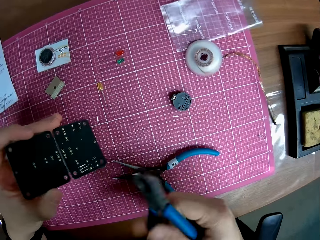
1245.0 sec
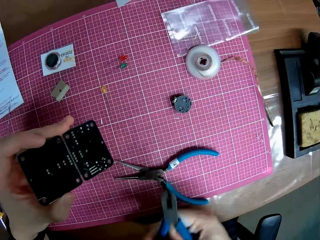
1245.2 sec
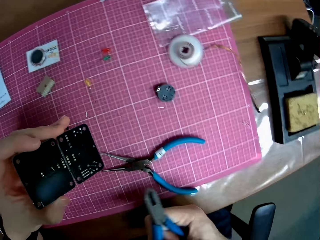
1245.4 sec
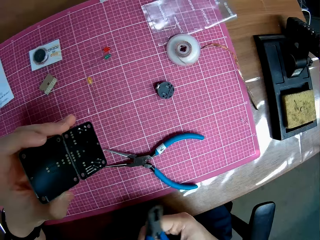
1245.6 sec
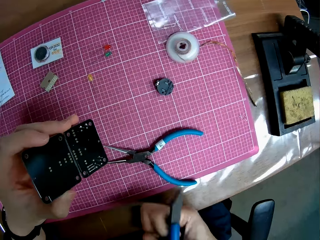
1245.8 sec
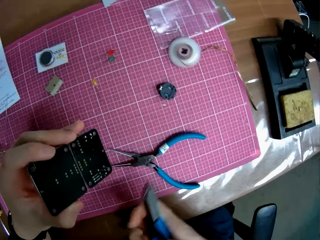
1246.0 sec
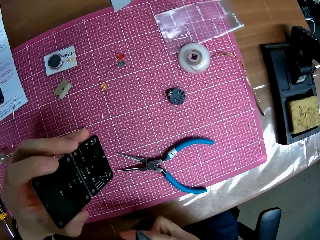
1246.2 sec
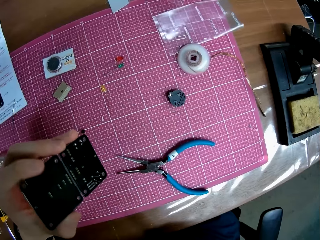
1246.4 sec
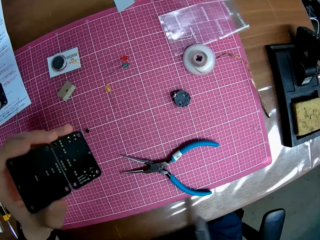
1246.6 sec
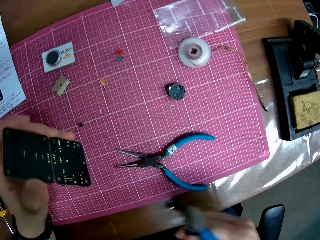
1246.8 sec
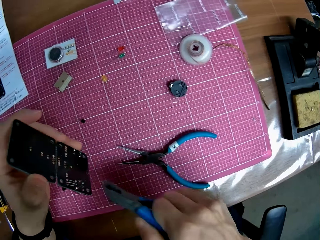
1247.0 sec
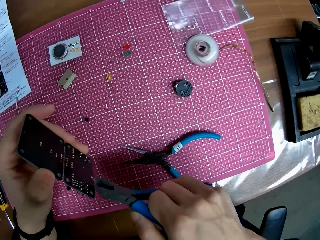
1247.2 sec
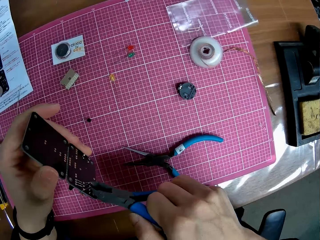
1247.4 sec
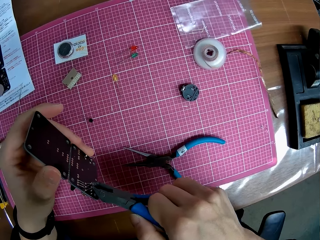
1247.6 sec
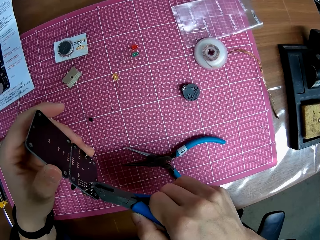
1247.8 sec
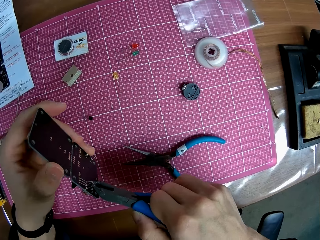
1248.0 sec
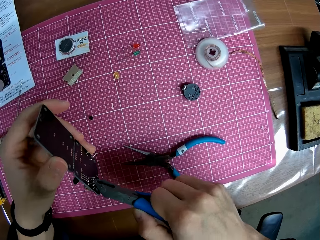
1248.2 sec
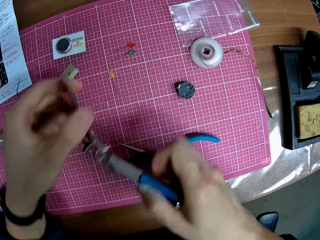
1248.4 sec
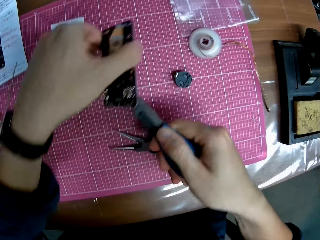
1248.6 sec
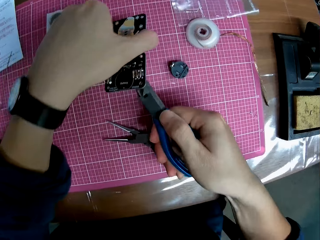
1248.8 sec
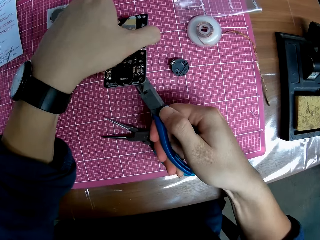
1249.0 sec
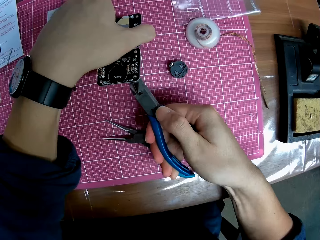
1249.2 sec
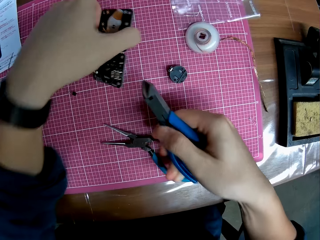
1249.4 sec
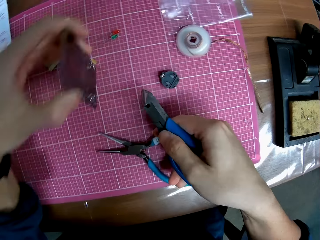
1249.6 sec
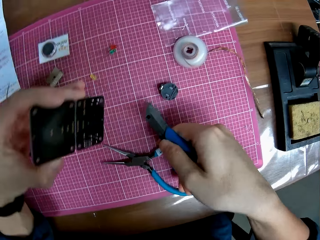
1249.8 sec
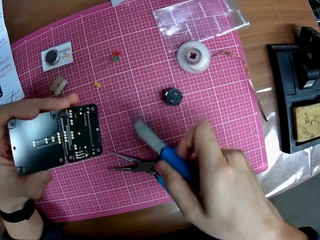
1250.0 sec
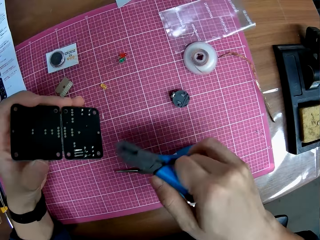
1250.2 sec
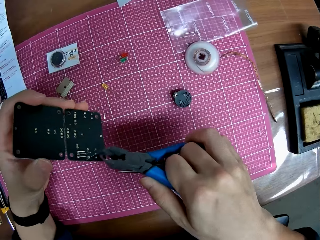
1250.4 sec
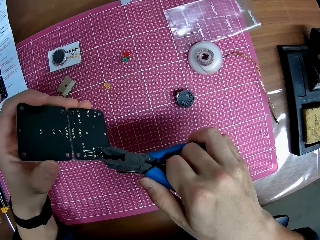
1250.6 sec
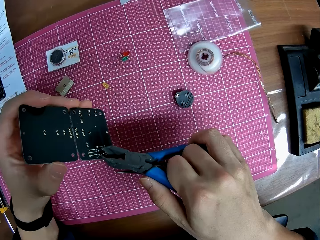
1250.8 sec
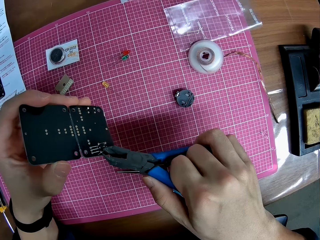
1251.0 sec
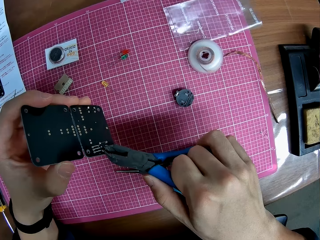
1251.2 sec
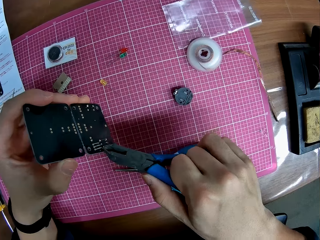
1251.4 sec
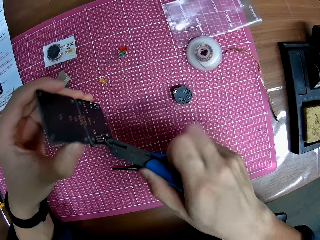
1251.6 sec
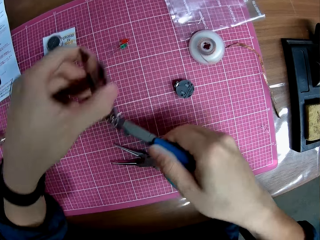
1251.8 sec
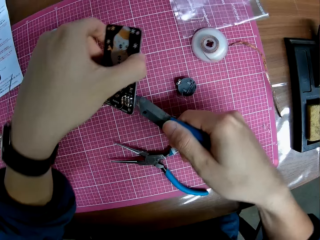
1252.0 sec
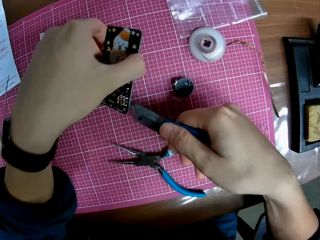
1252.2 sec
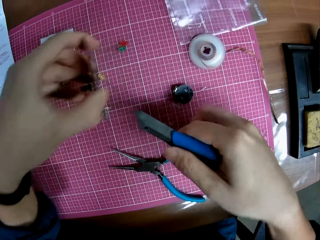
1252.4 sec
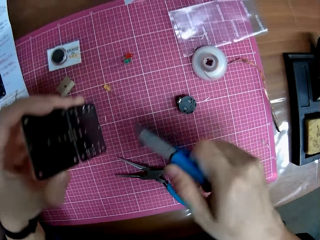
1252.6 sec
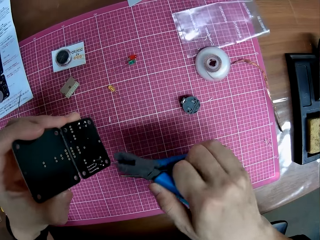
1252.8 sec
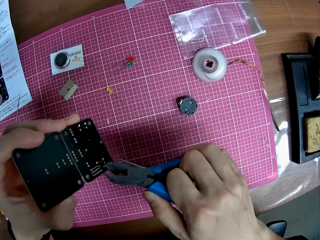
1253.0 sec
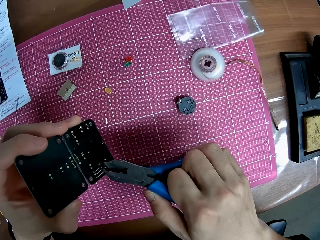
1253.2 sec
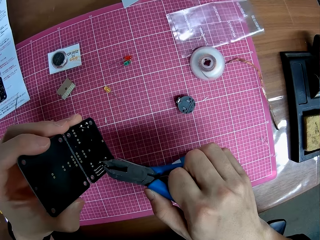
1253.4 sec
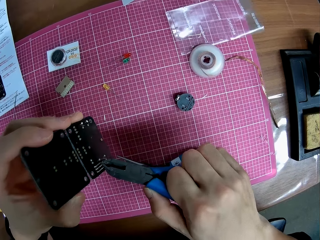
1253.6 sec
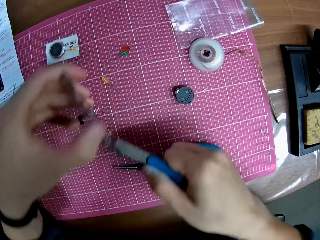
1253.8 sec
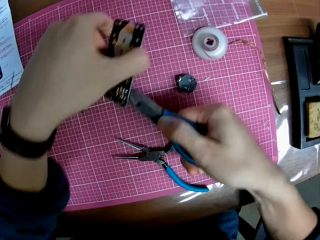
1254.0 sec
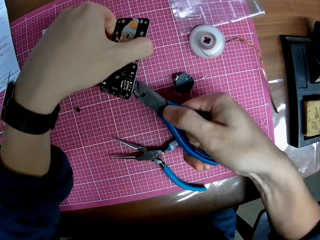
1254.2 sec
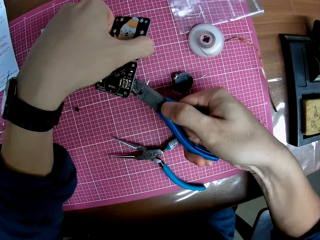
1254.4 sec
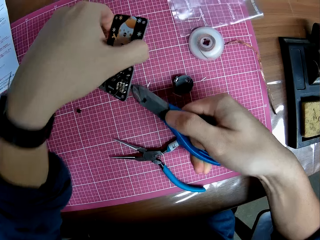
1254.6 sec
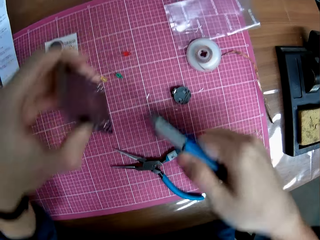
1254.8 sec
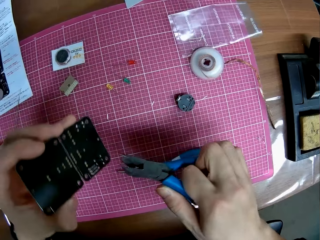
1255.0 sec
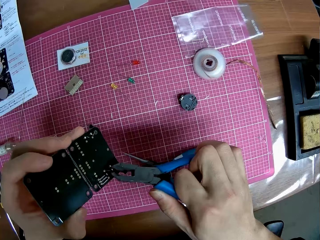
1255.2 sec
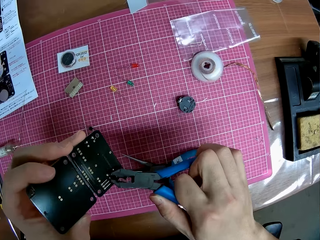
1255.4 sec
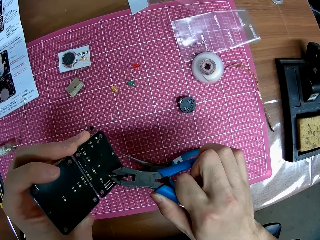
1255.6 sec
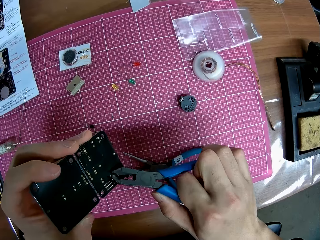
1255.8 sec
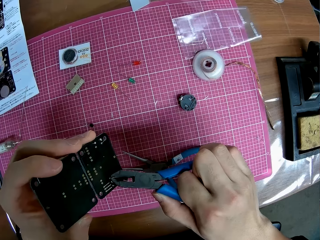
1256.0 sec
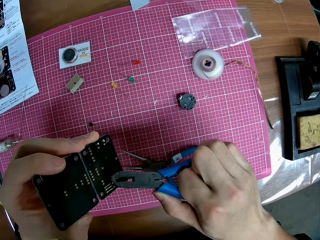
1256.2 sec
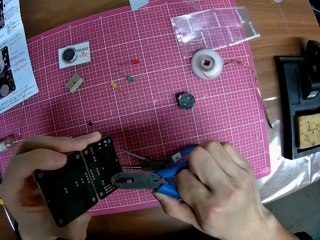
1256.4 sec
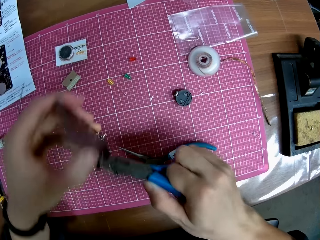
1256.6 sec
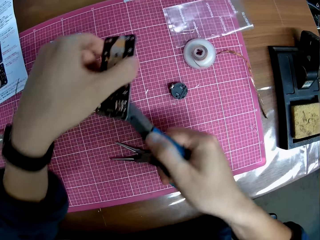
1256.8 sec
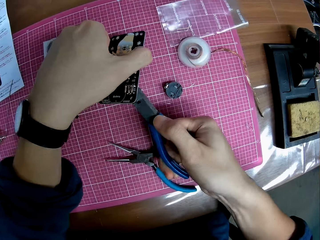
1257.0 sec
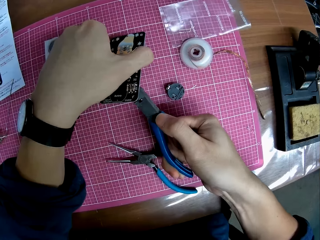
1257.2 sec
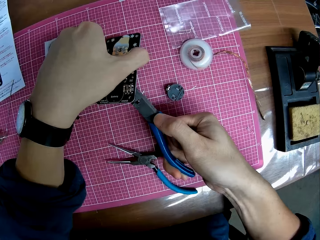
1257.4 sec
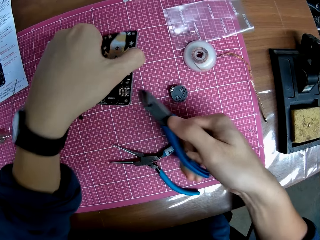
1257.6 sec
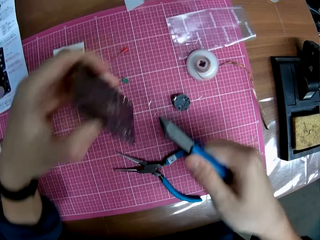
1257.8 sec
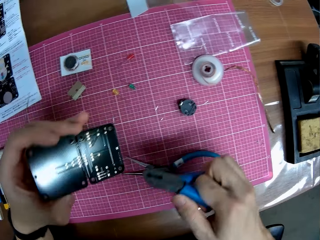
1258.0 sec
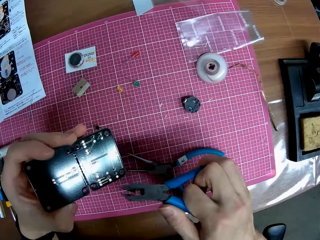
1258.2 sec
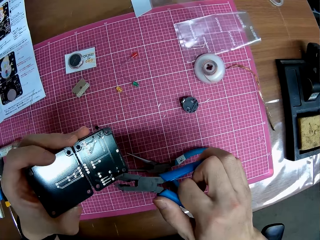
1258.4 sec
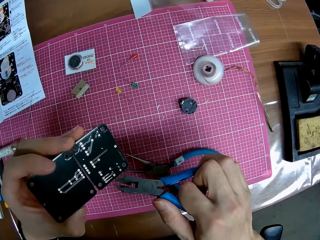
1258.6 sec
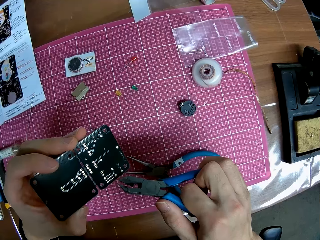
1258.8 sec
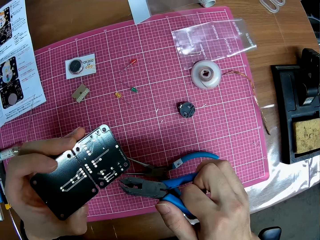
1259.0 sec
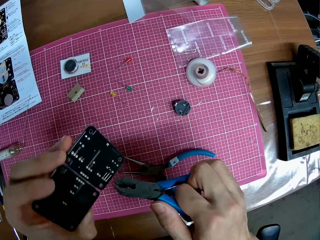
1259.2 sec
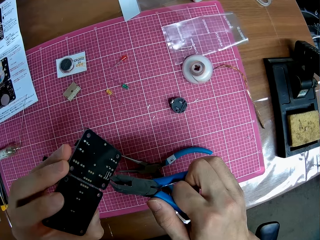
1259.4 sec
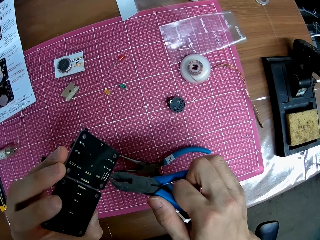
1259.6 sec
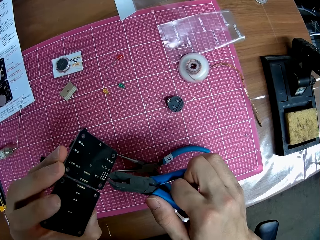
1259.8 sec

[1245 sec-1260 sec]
The camera wearer cuts the motherboard piece. They cut the motherboard piece with the pliers repeatedly. They move the hands. They cut the motherboard piece with the pliers. They move the hands. They lift the motherboard.

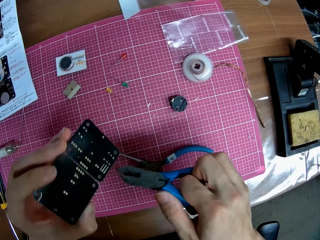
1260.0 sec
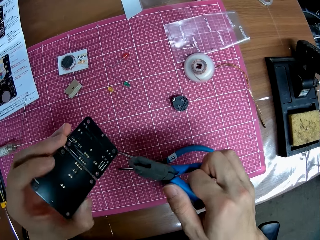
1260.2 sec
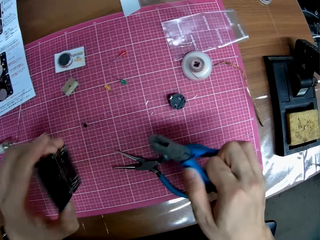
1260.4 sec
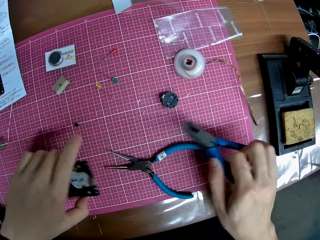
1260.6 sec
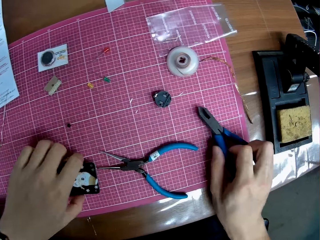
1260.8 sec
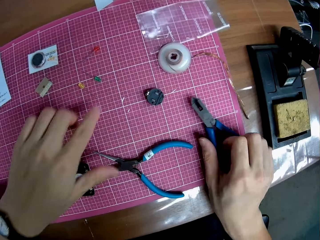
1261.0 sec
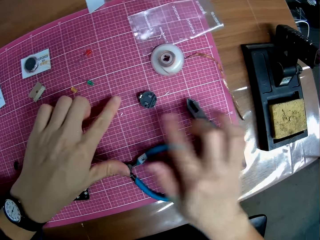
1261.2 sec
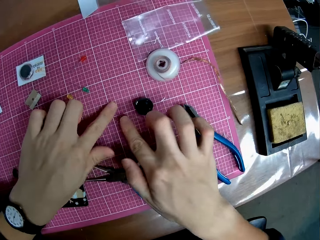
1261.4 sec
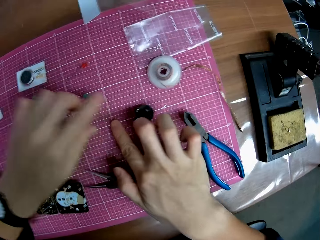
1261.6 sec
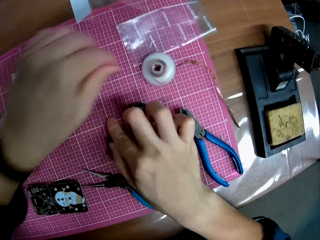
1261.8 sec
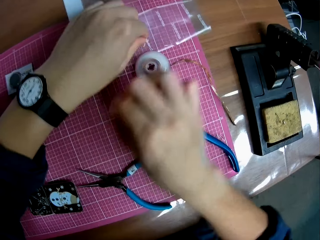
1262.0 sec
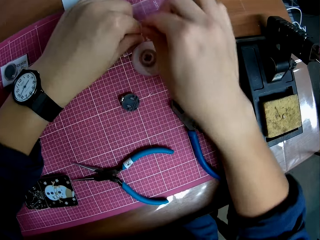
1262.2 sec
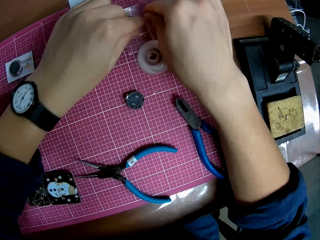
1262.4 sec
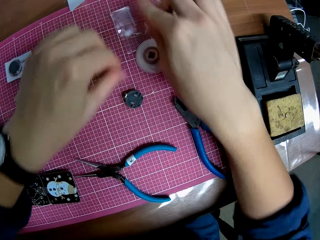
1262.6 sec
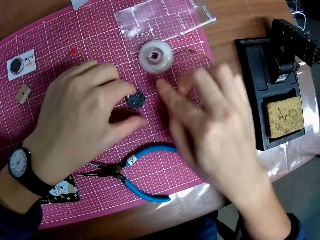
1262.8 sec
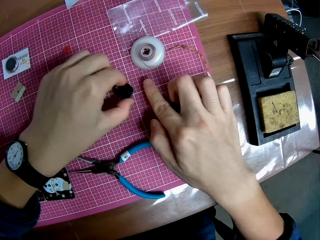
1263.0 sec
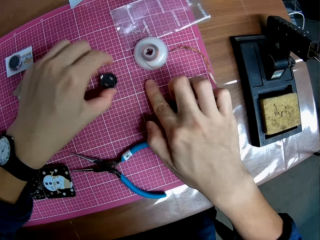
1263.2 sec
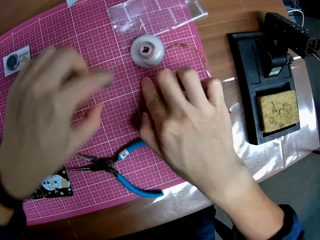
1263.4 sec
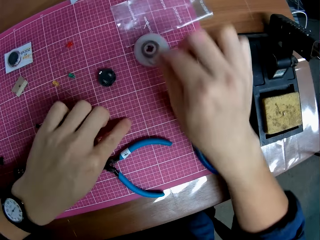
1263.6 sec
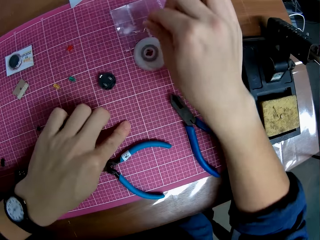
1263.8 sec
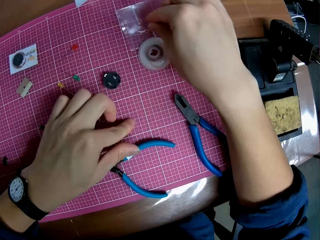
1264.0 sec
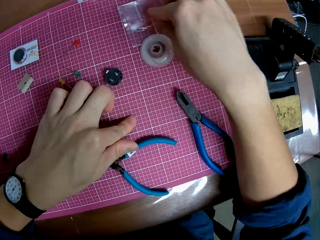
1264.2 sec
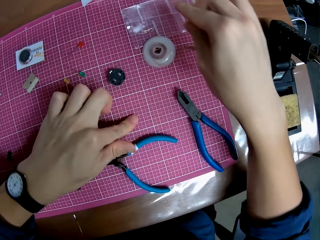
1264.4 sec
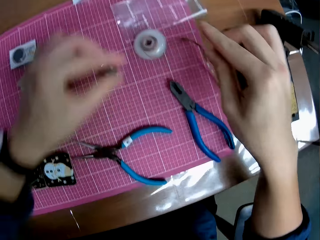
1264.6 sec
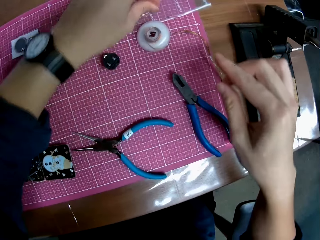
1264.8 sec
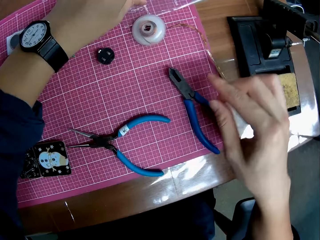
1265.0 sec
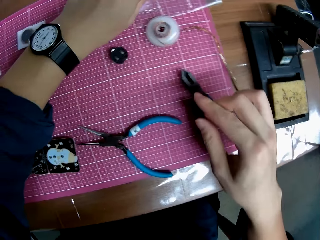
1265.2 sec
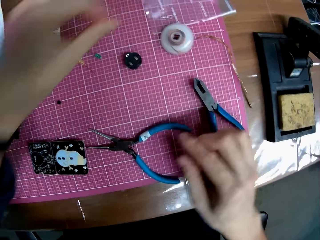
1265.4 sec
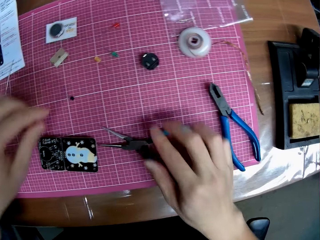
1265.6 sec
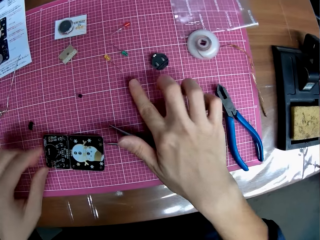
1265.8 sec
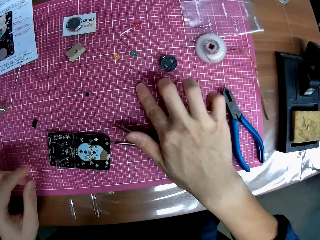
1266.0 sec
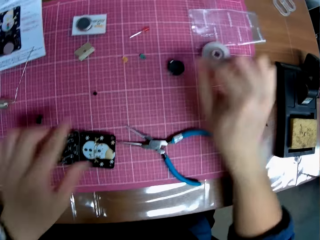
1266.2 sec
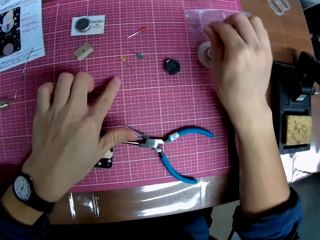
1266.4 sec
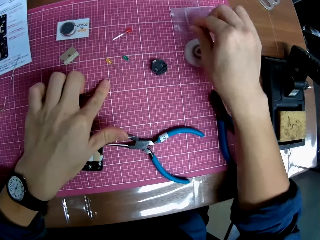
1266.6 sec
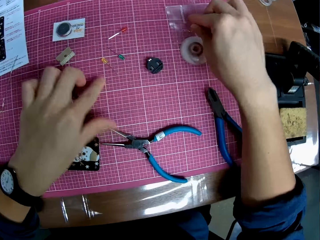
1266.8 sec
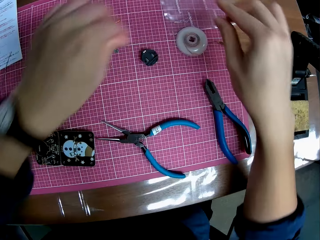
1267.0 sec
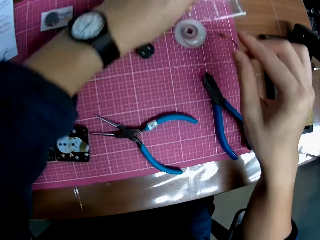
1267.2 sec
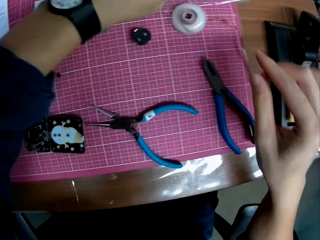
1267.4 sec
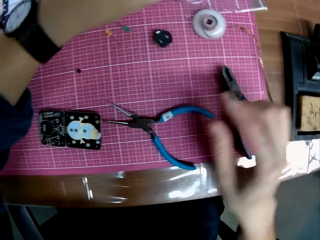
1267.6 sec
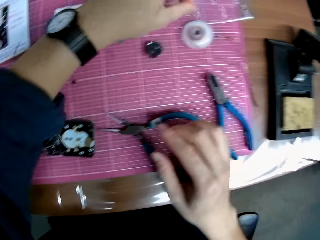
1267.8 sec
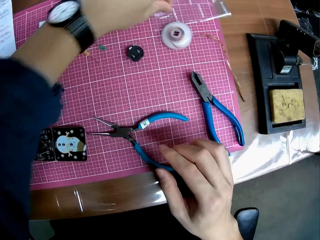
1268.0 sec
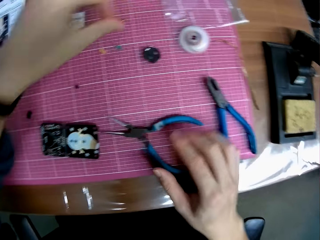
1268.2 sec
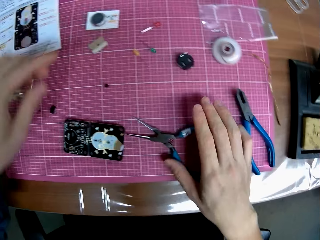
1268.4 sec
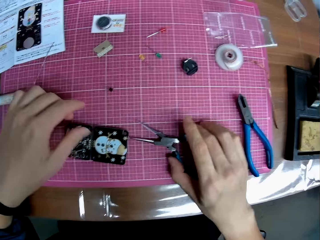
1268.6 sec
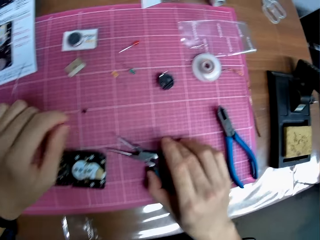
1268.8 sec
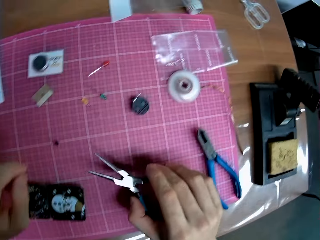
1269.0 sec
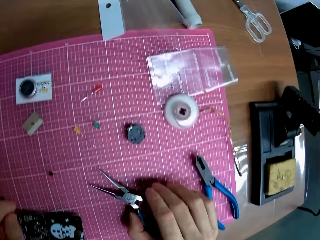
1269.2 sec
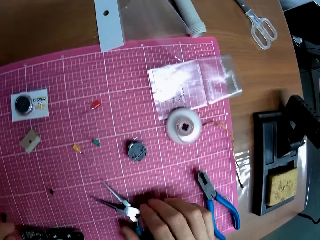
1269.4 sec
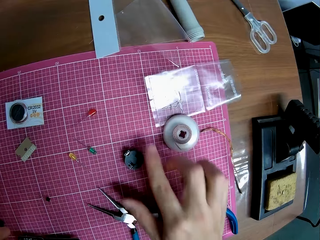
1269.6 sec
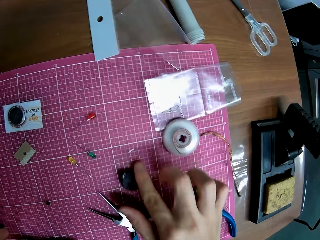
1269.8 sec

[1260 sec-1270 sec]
The camera wearer puts the motherboard on the cutting mat and puts the pliers on the cutting mat. He picks up the motherboard pieces. He moves pieces from the electronic hardware on the table with his fingers. He puts the motherboard pieces on the polythene bag. He moves the motherboard piece. He picks up the motherboard piece. He puts the motherboard piece on the polythene bag. He moves pieces from the electronic hardware on the table with his fingers. He picks up the motherboard piece. He puts the motherboard piece on the polythene bag. He picks up the motherboard piece. He puts the motherboard piece on the polythene bag. He picks up the motherboard piece. He puts the motherboard piece on the polythene bag. He moves the pliers.
